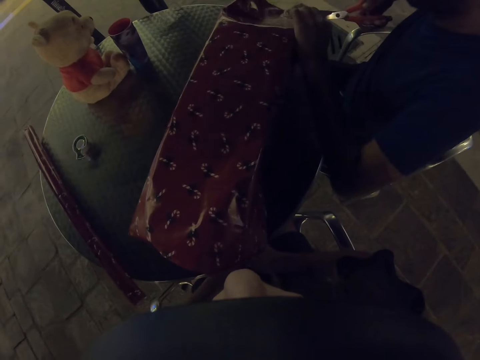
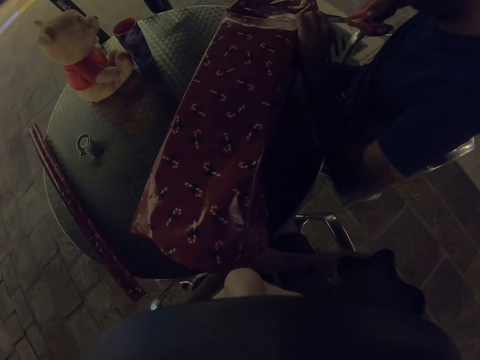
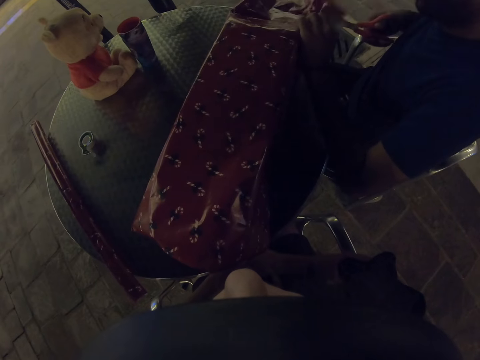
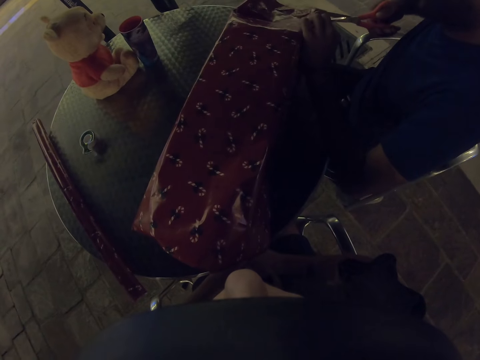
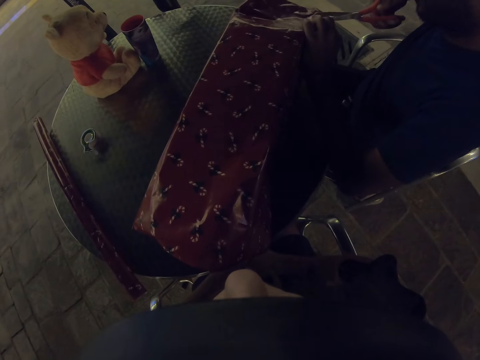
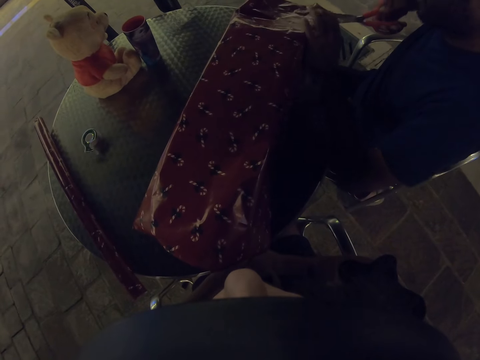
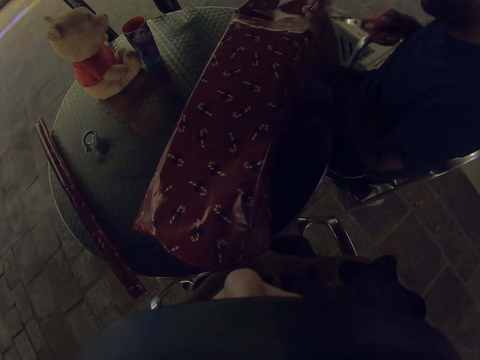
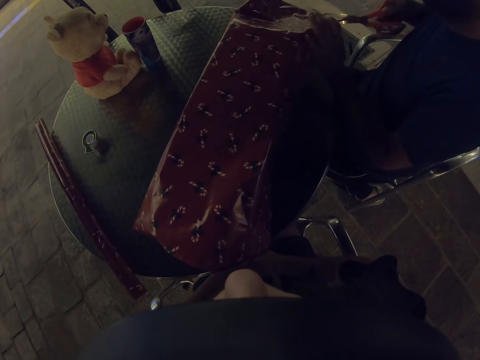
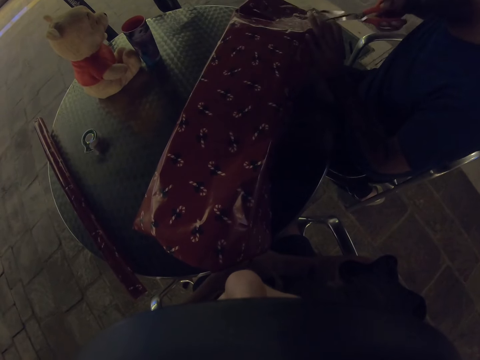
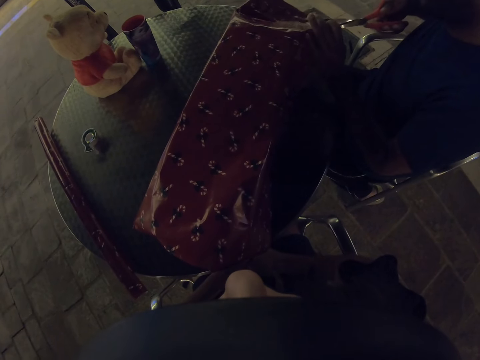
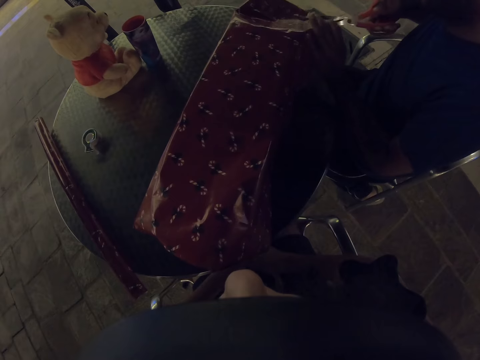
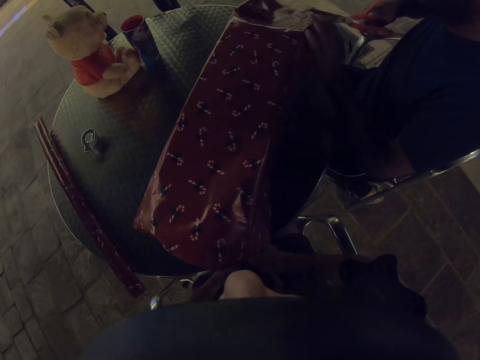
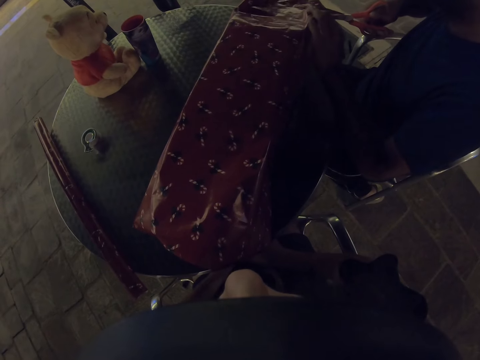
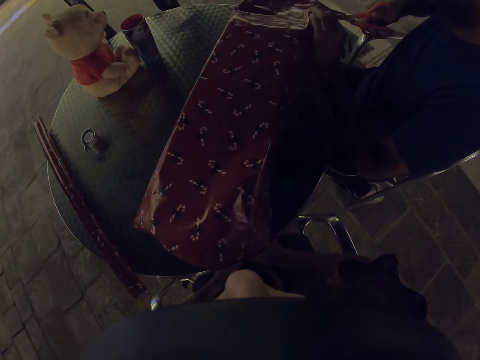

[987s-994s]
A man folds the gift wrapper. The man cuts the gift wrapper with scissors.

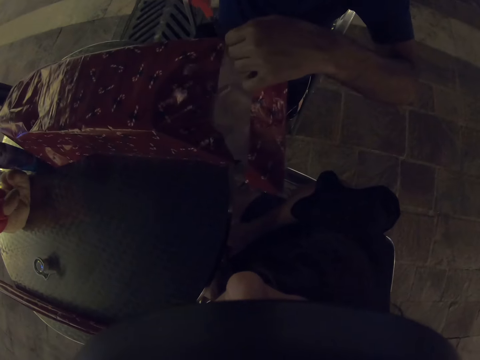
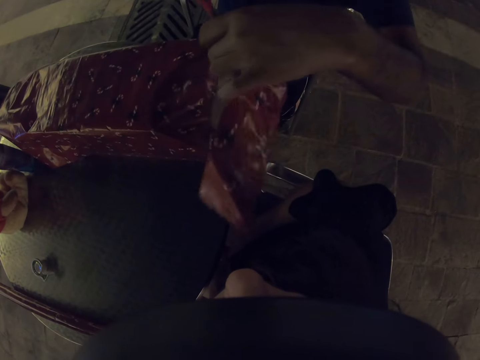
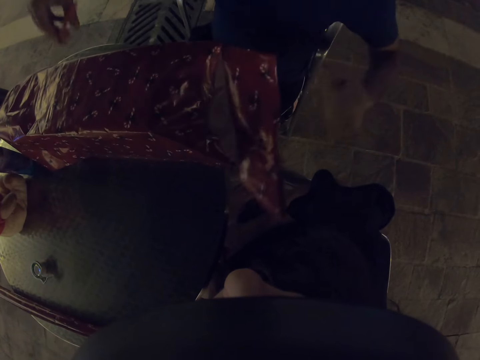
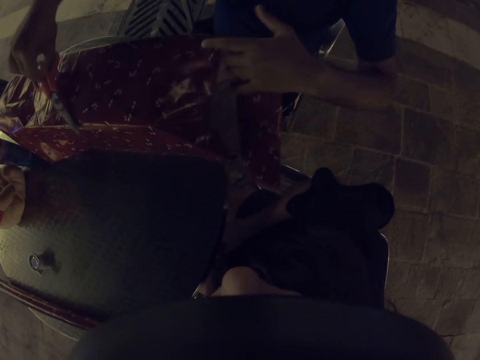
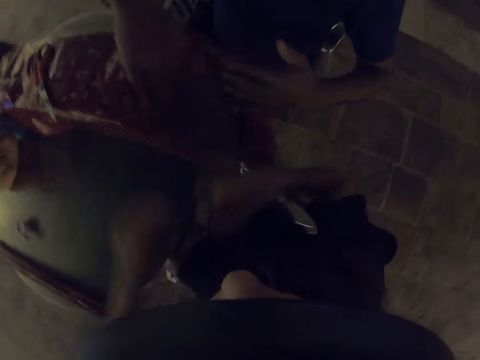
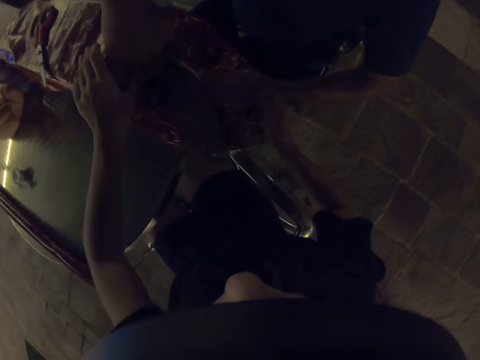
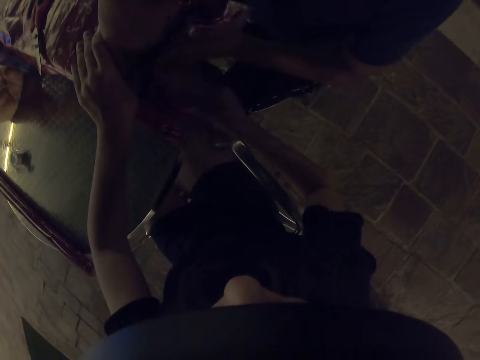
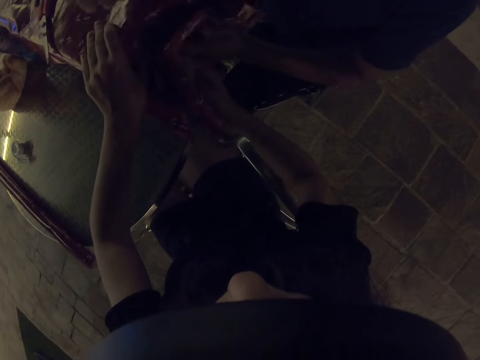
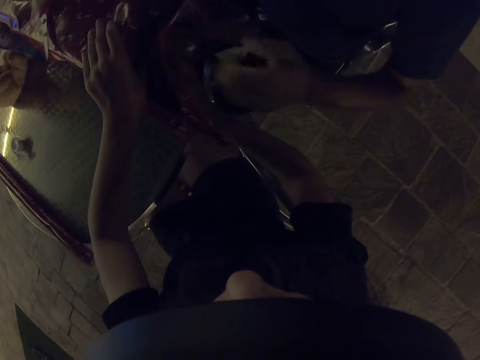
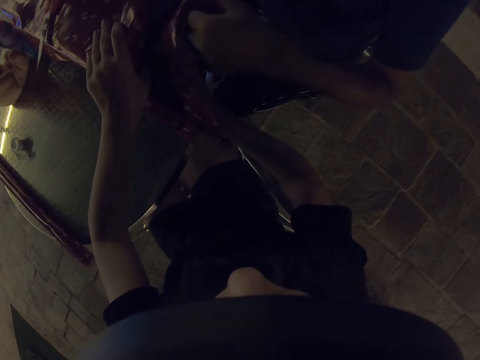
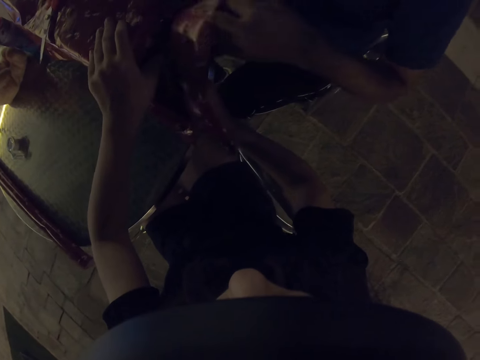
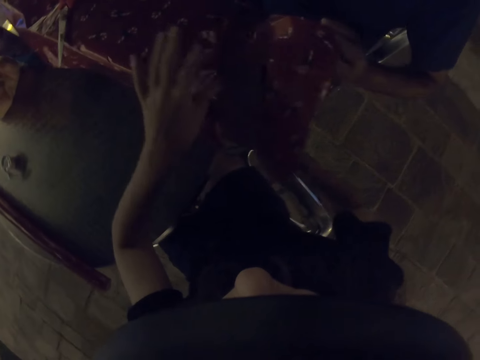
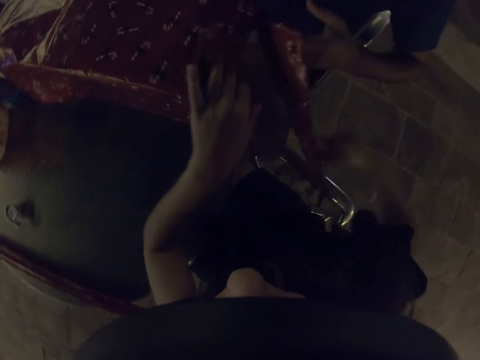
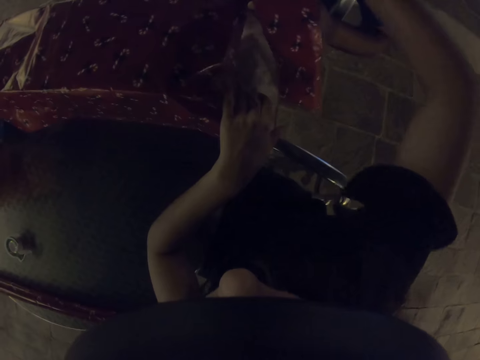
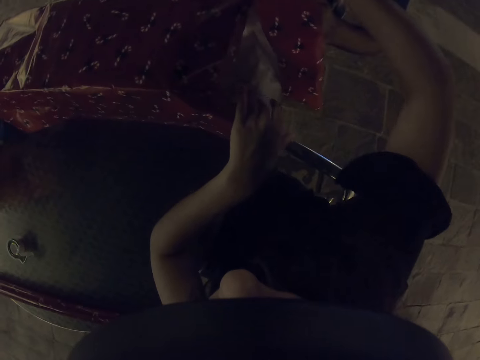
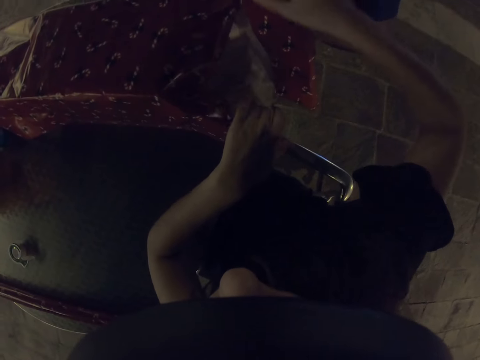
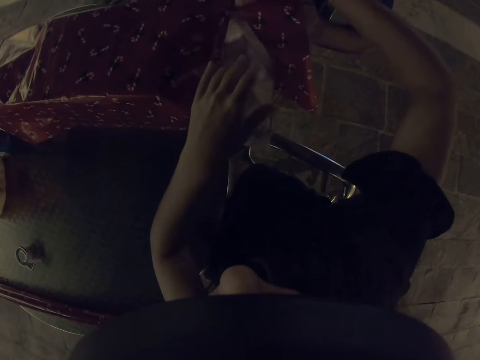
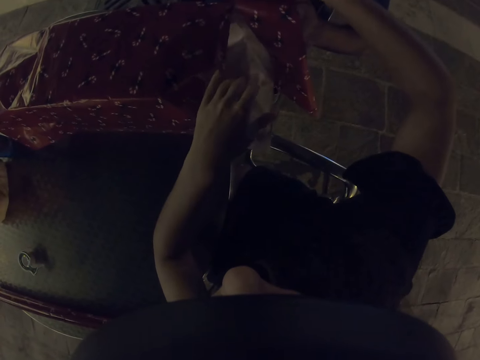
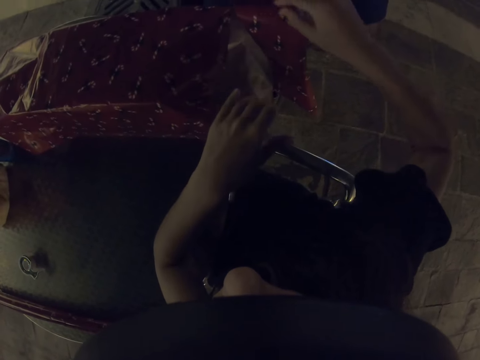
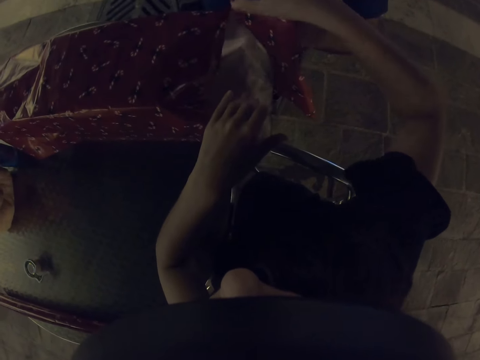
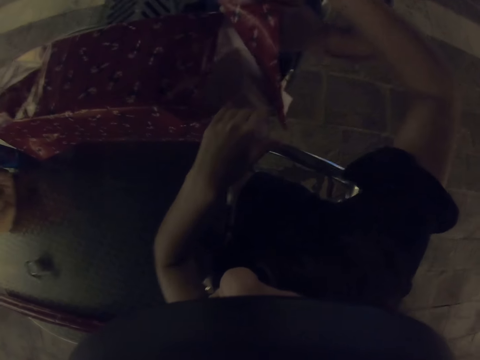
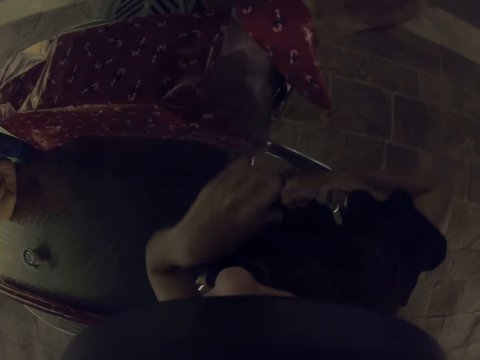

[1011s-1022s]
A man places scissors down. The man folds the gift wrapper. The camera wearer folds the gift wrapper. The man takes the scissors.

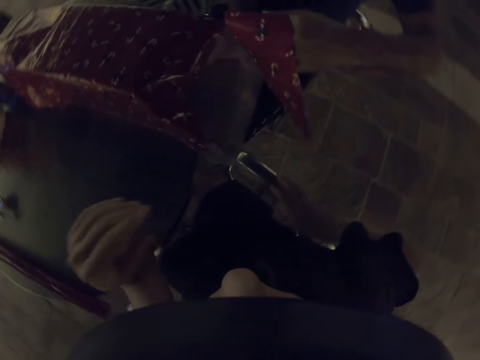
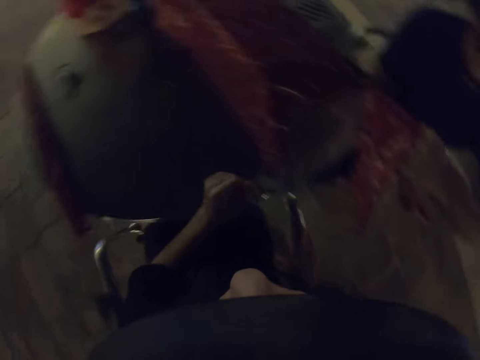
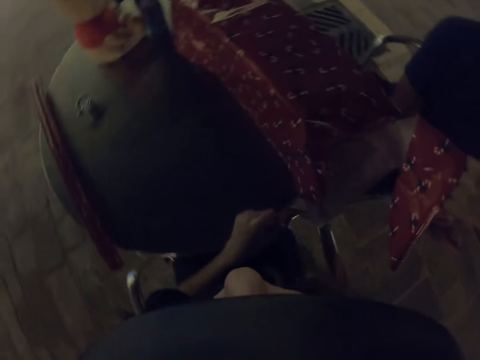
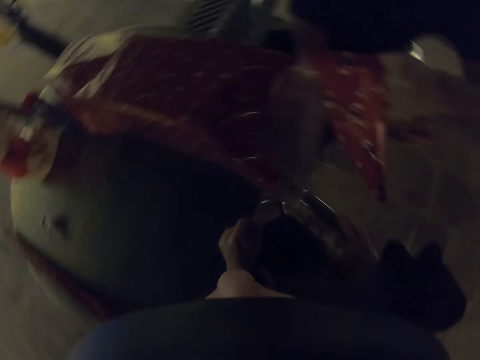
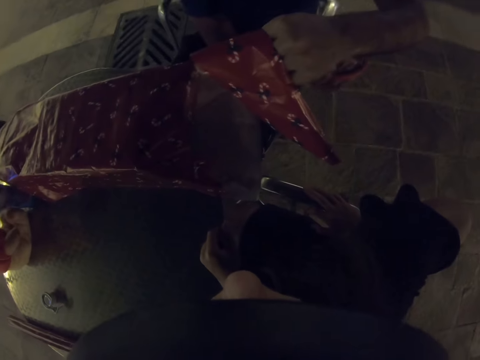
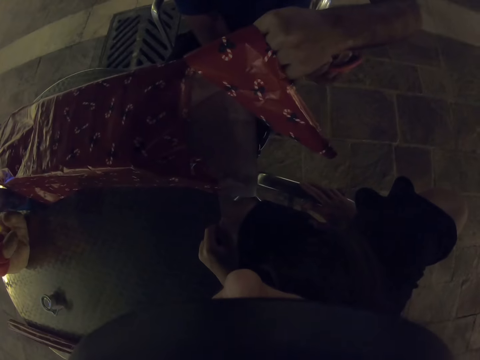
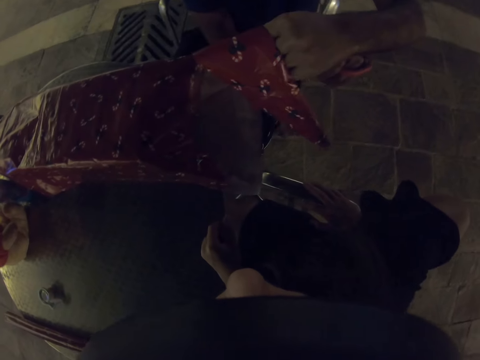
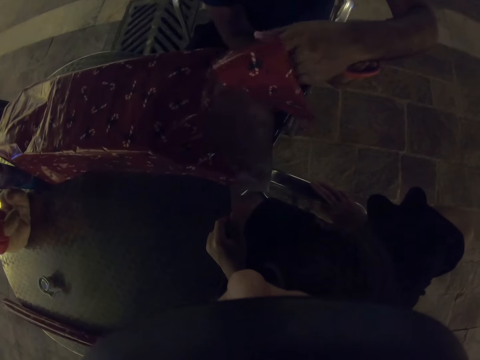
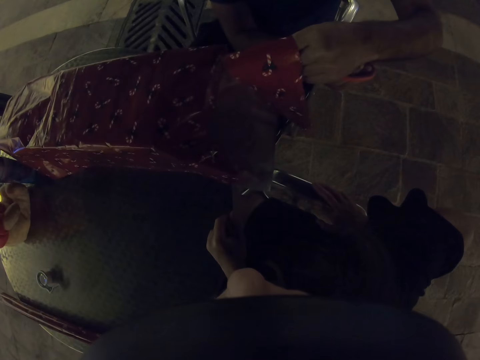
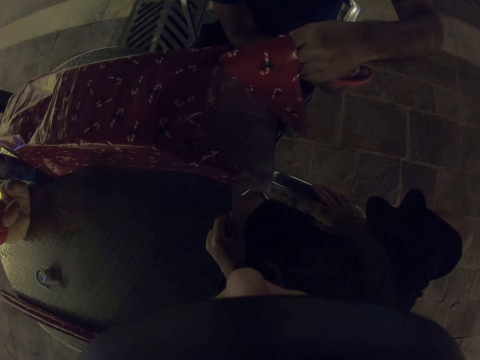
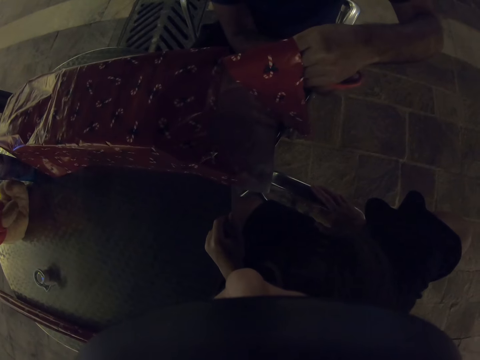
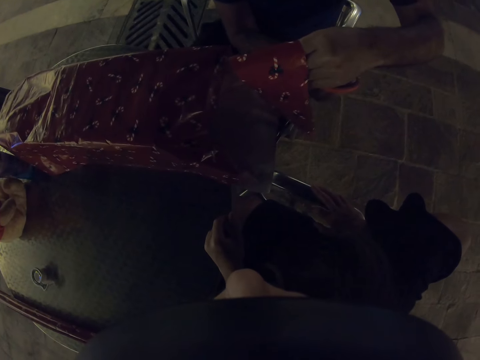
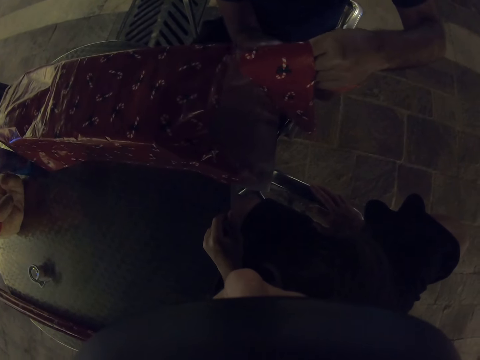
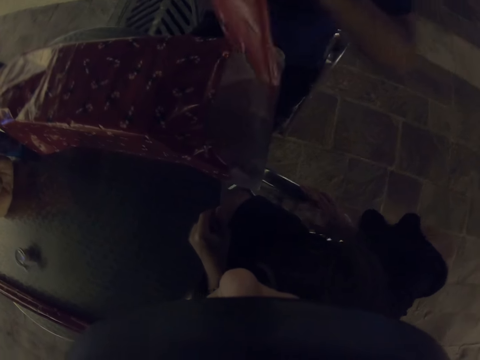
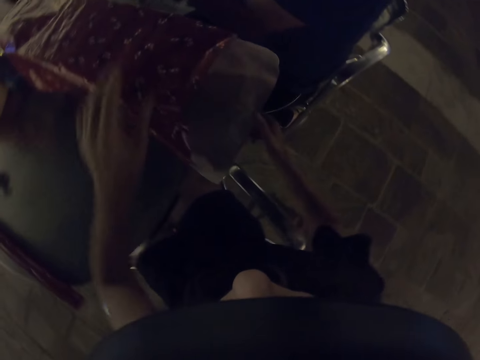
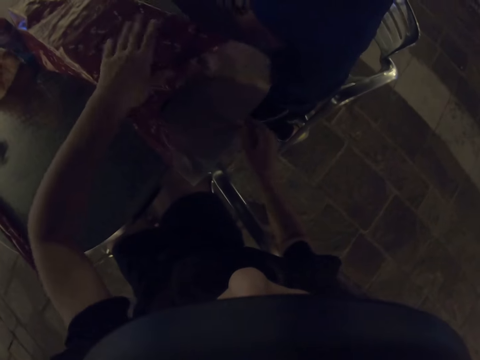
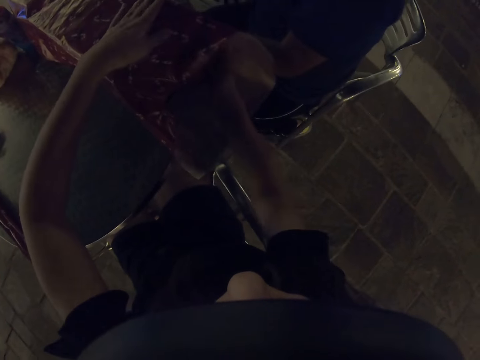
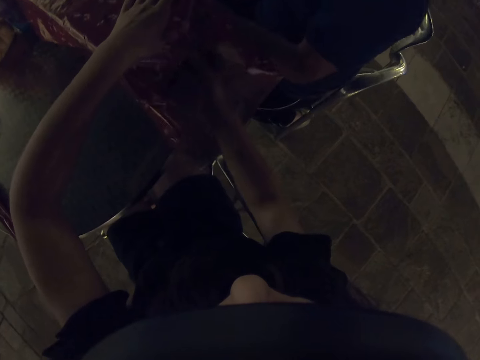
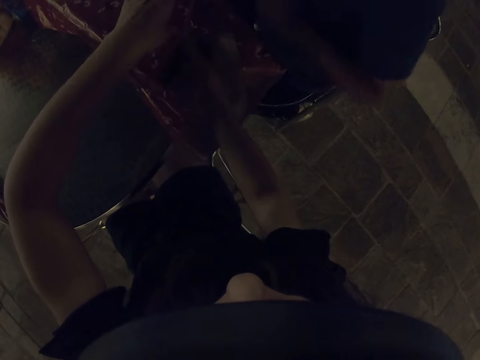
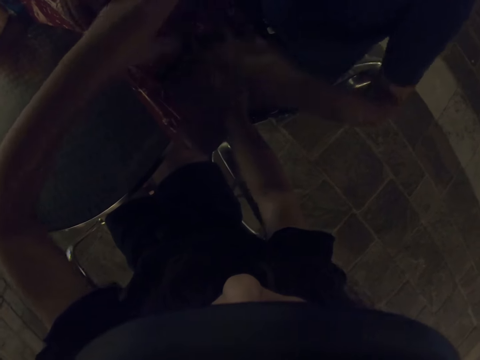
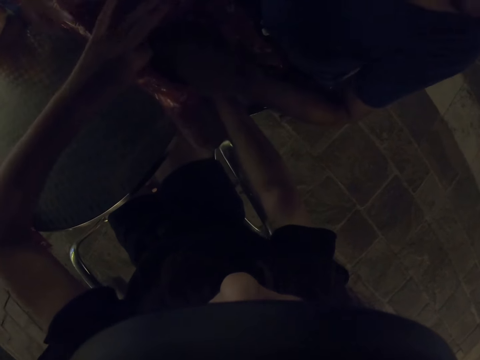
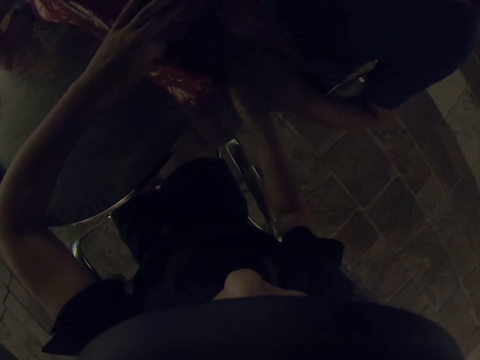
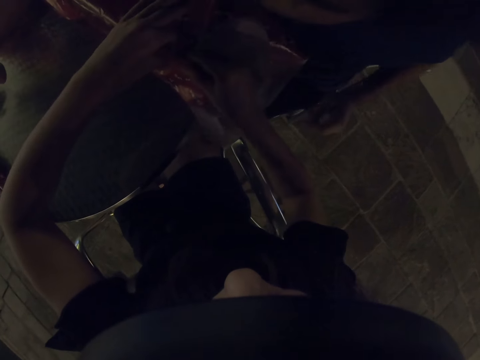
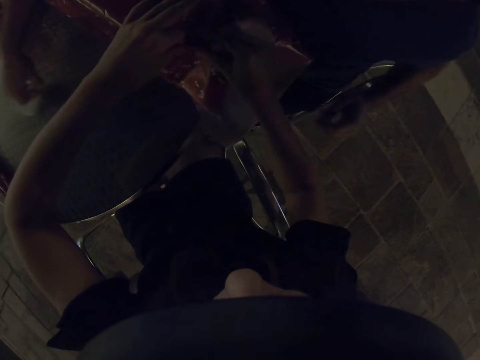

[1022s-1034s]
A man cuts the gift wrapper. The camera wearer wraps a gift with the man.
